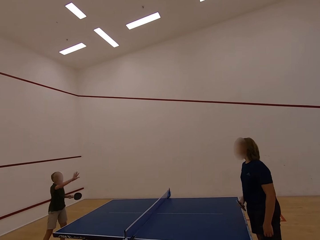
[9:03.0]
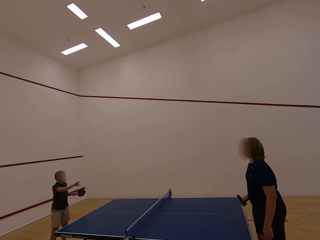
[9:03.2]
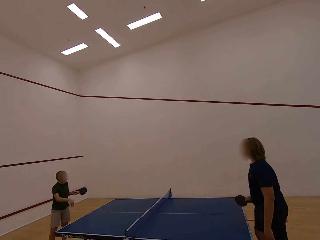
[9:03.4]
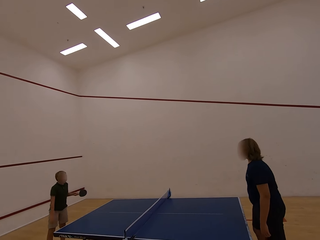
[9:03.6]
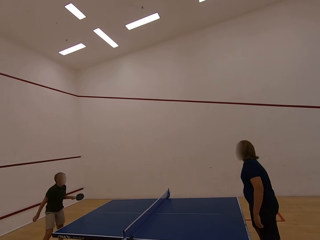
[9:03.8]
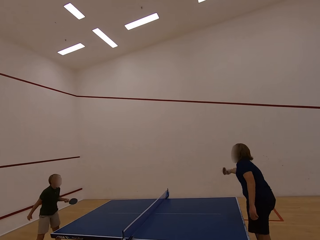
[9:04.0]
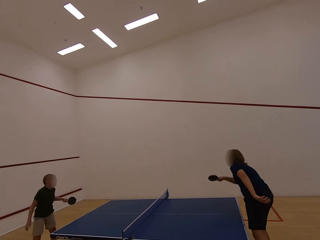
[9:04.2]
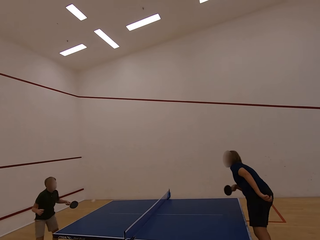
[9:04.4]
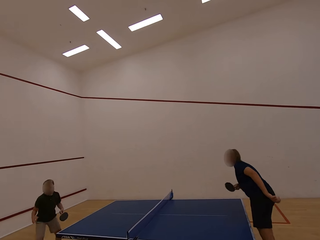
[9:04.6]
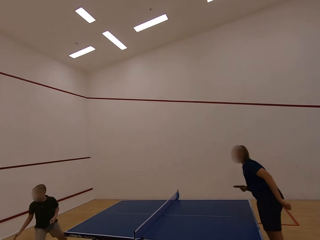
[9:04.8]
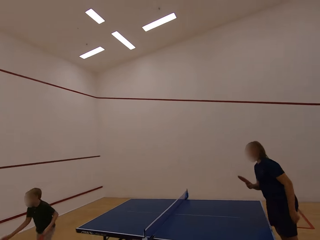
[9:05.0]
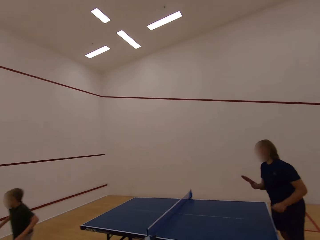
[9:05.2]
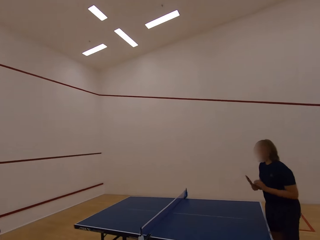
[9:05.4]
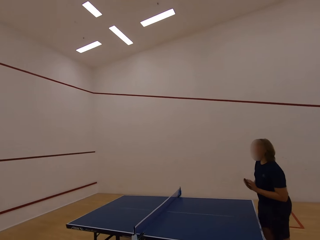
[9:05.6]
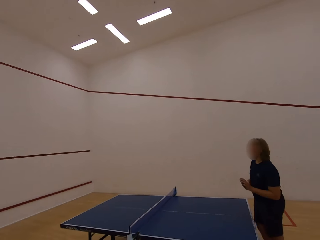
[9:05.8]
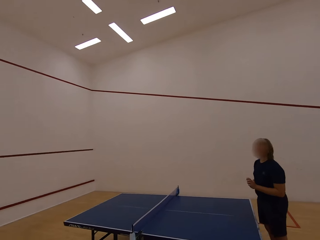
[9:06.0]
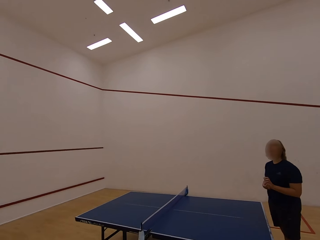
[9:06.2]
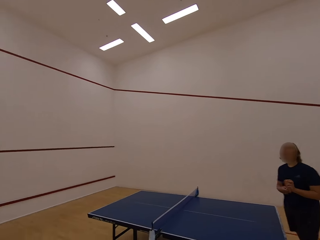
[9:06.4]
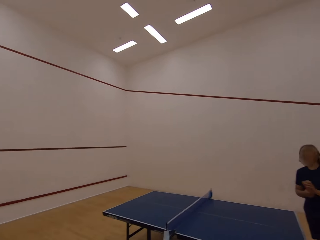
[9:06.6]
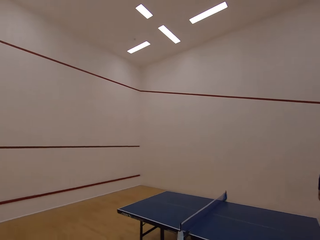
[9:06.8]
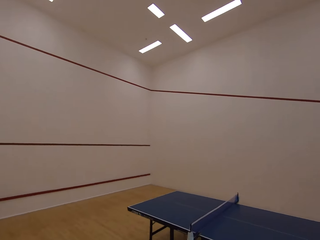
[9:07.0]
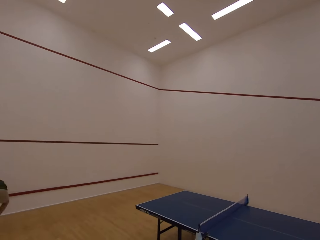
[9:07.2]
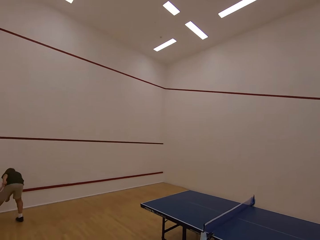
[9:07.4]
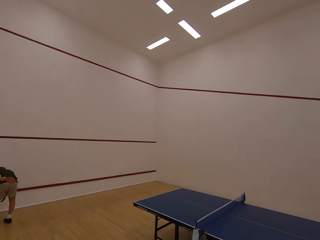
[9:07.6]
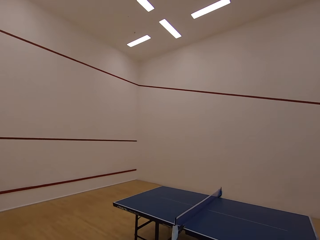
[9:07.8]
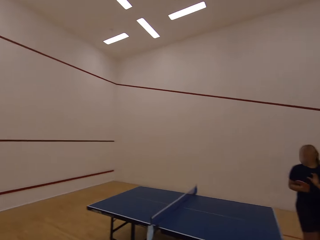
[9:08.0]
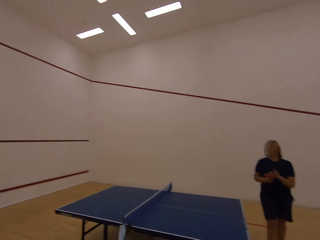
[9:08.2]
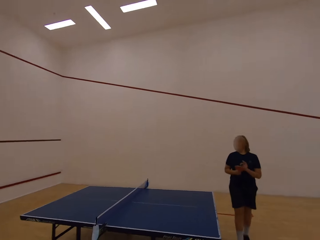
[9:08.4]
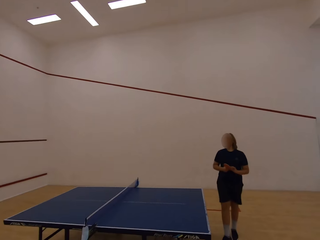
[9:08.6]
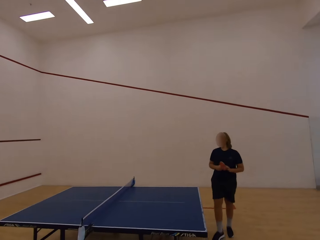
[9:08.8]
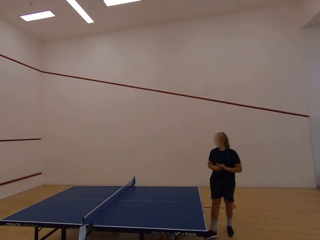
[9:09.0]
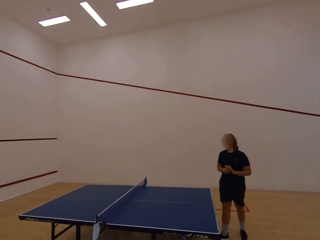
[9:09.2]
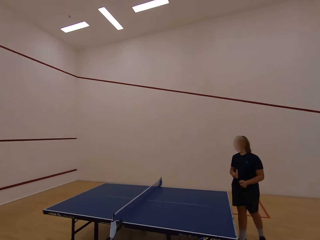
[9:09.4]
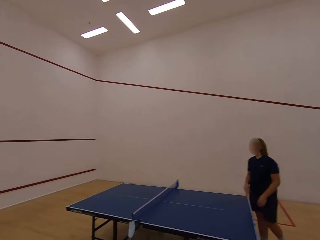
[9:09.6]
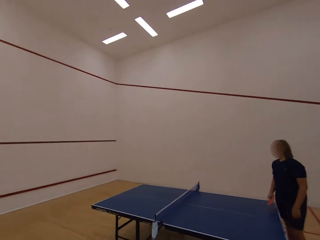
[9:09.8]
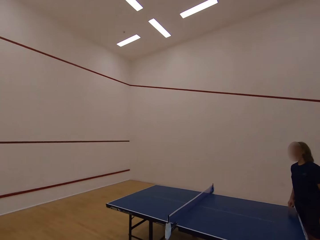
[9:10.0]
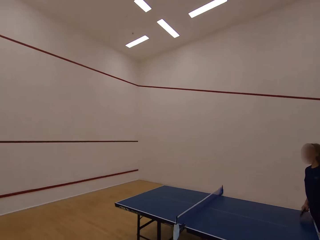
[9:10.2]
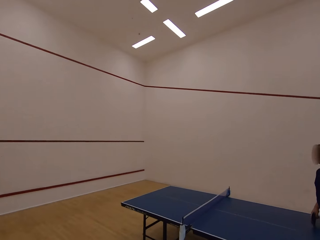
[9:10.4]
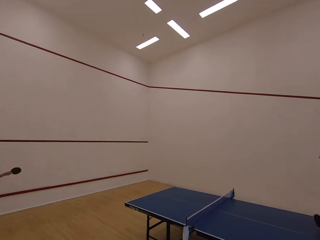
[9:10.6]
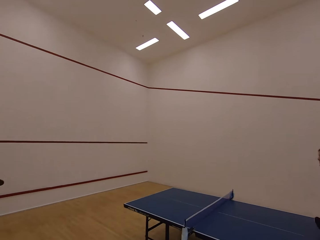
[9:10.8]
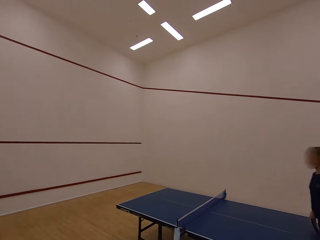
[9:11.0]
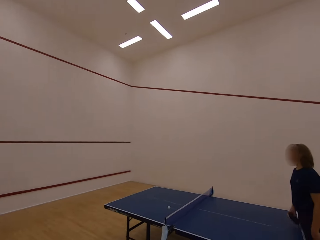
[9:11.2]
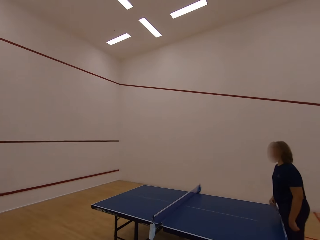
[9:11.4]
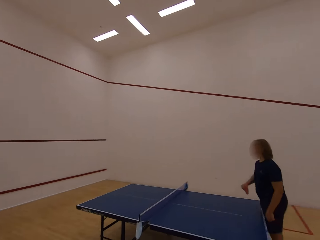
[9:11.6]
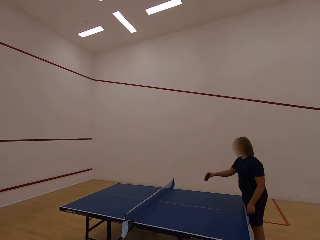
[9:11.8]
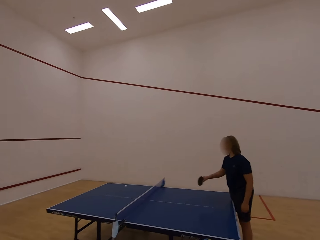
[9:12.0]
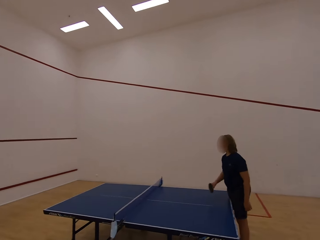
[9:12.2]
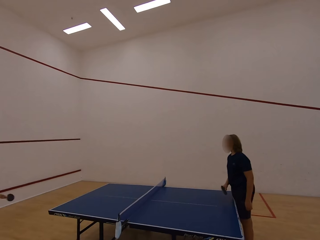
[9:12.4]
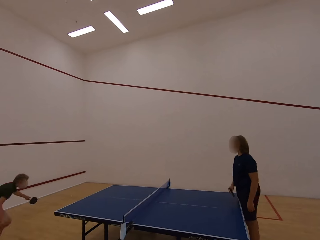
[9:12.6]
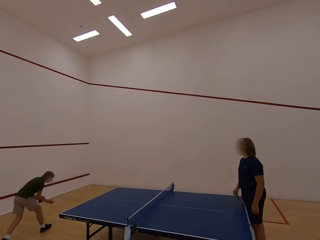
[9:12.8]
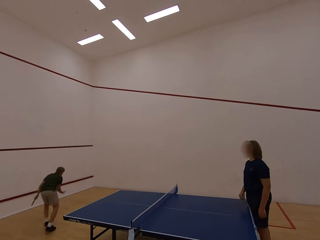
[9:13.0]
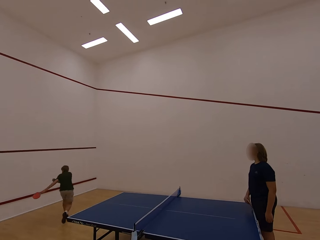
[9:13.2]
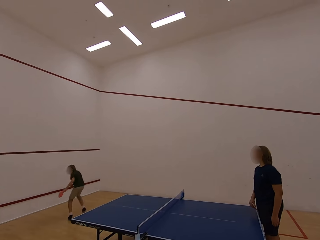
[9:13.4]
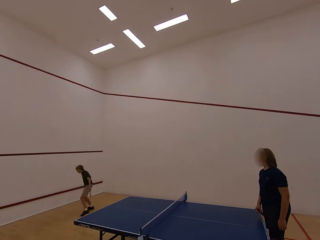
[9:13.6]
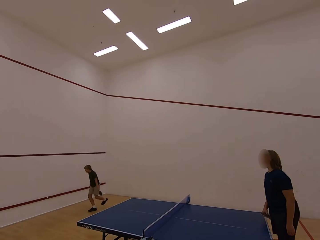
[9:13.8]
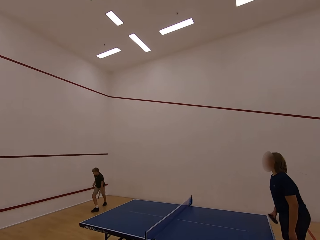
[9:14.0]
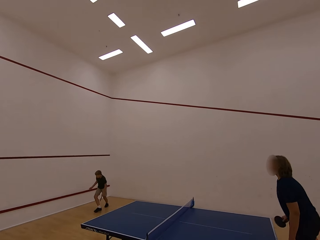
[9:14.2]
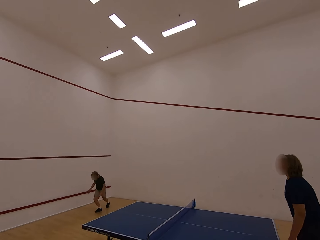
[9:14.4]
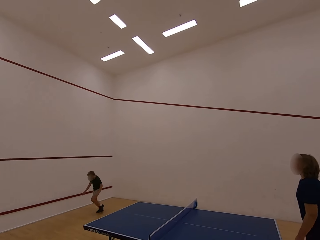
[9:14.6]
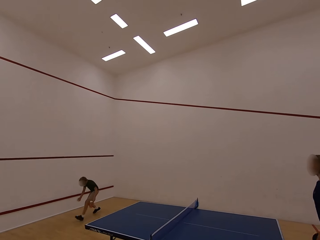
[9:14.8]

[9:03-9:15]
A boy follows the ball and runs in the room. A woman touches the racket with the left hand. The camera wearer stares at the wall. The boy picks up the ball. The camera wearer stares at the woman. The boy plays table tennis with the woman. The woman plays the table tennis. The boy runs in the room.

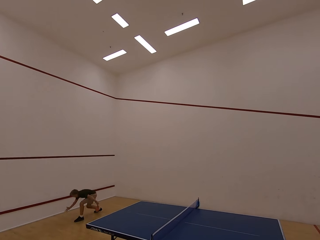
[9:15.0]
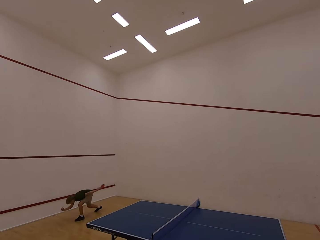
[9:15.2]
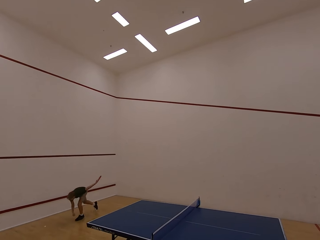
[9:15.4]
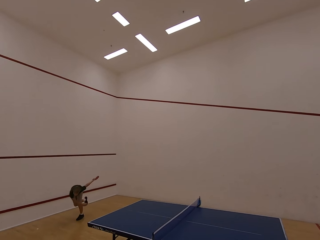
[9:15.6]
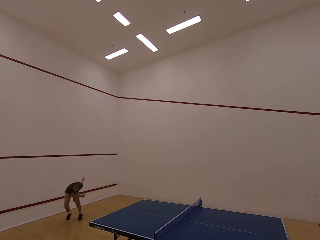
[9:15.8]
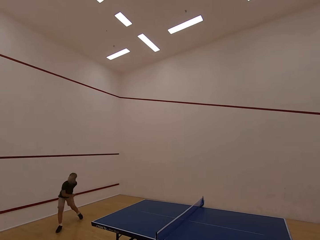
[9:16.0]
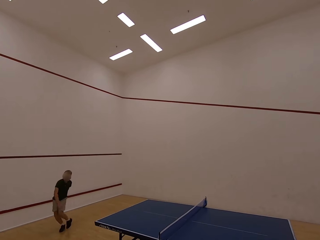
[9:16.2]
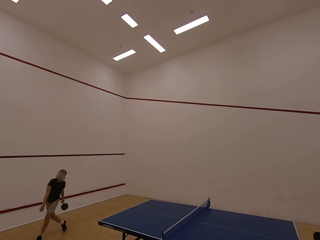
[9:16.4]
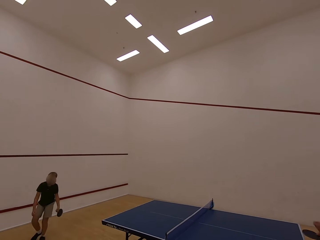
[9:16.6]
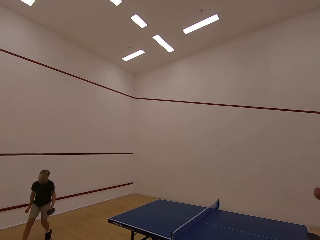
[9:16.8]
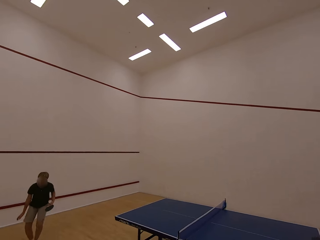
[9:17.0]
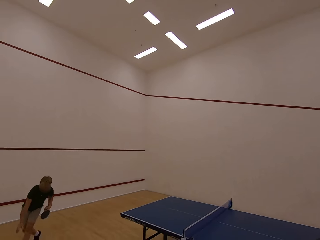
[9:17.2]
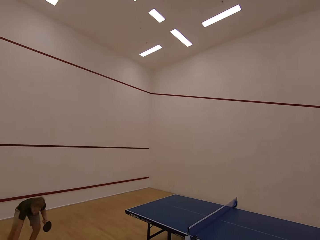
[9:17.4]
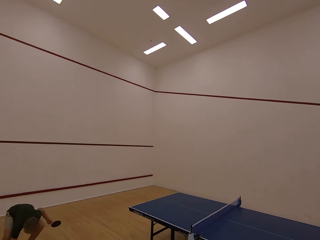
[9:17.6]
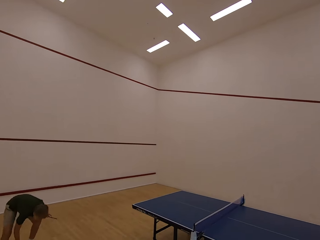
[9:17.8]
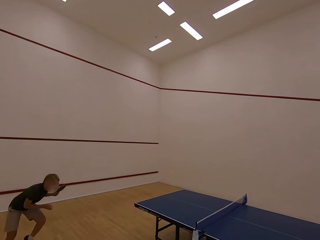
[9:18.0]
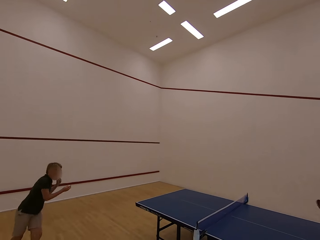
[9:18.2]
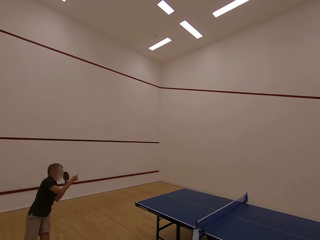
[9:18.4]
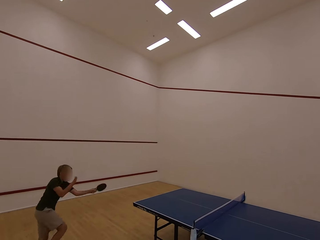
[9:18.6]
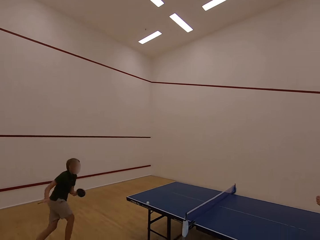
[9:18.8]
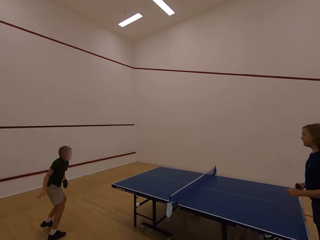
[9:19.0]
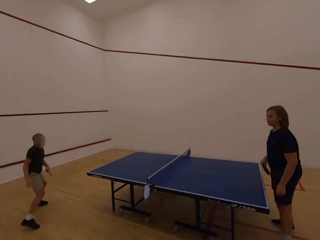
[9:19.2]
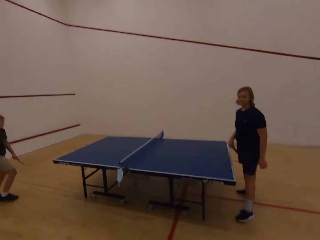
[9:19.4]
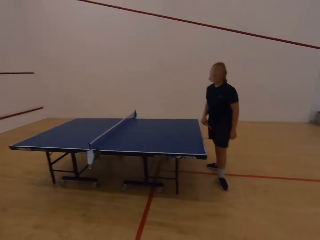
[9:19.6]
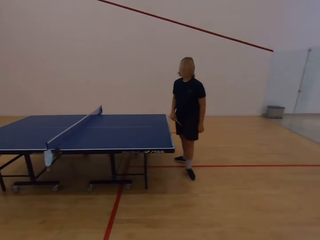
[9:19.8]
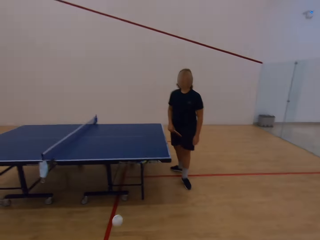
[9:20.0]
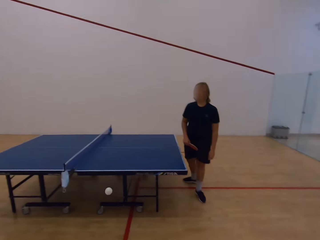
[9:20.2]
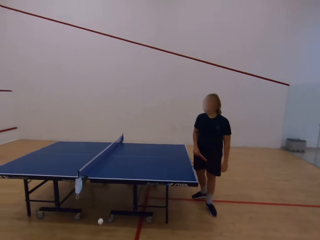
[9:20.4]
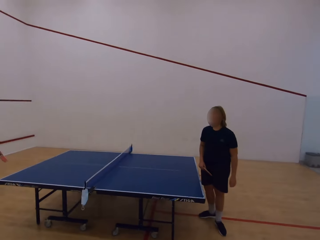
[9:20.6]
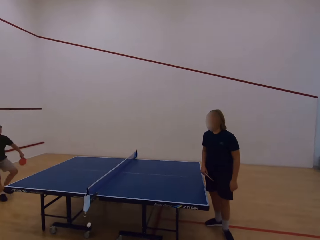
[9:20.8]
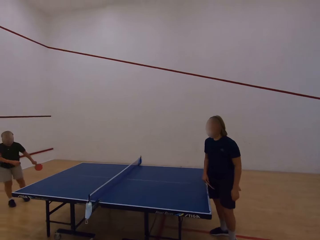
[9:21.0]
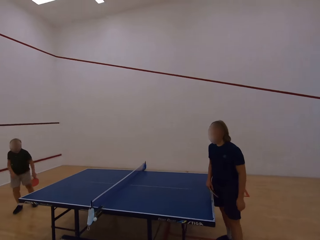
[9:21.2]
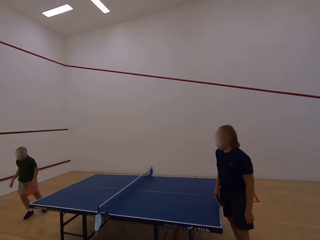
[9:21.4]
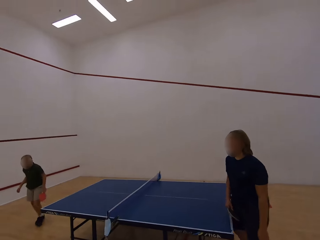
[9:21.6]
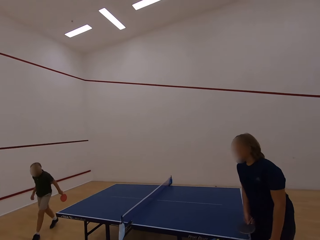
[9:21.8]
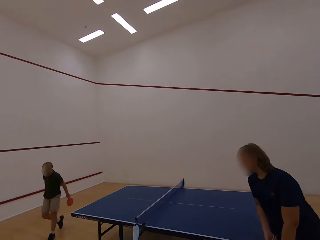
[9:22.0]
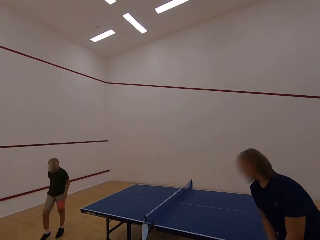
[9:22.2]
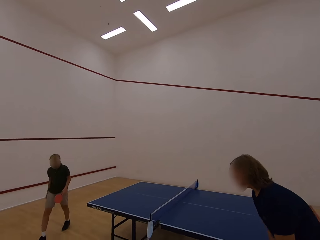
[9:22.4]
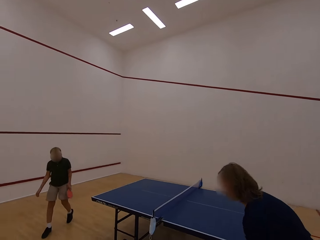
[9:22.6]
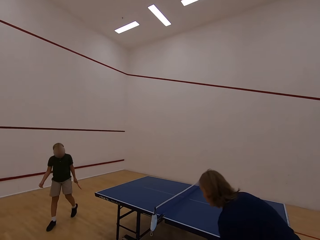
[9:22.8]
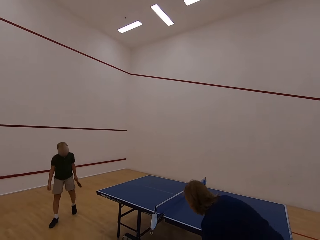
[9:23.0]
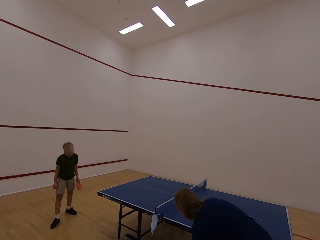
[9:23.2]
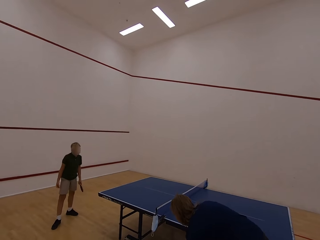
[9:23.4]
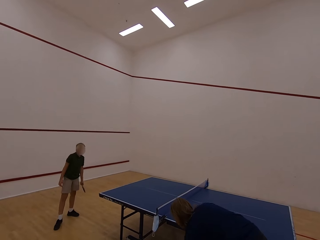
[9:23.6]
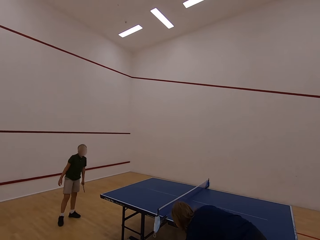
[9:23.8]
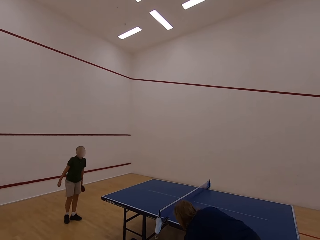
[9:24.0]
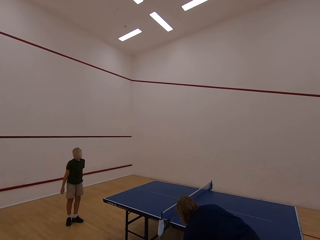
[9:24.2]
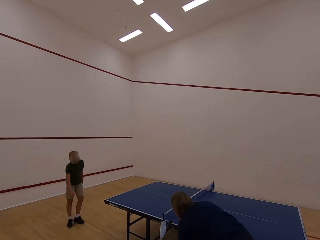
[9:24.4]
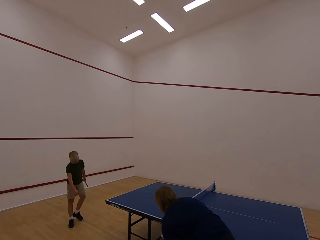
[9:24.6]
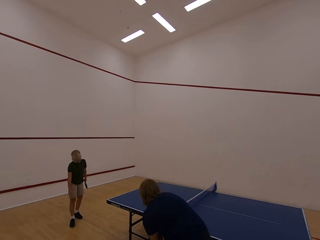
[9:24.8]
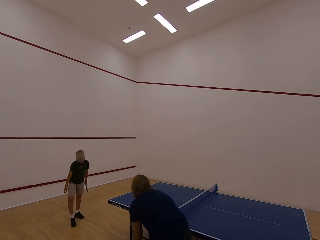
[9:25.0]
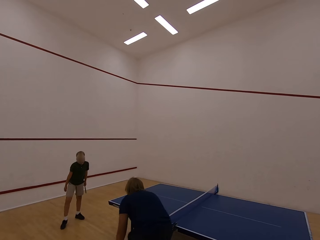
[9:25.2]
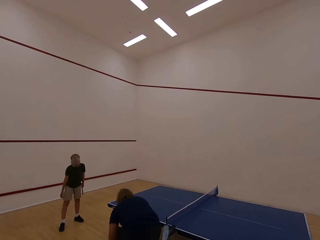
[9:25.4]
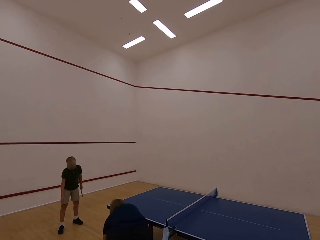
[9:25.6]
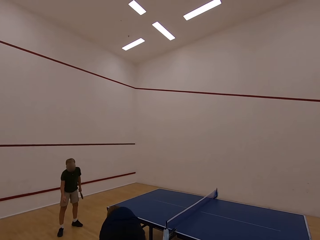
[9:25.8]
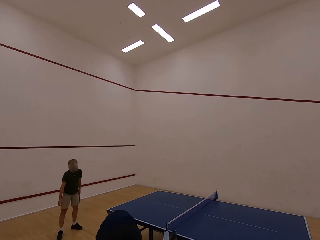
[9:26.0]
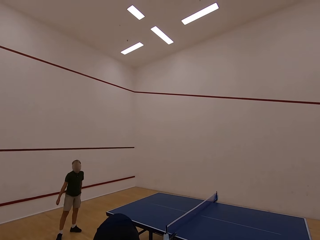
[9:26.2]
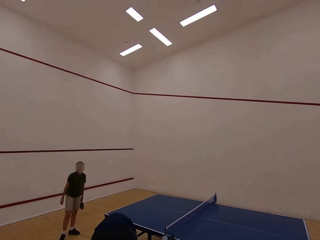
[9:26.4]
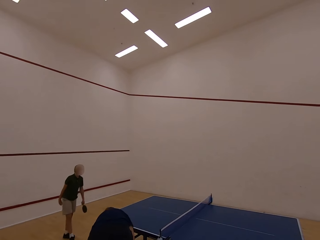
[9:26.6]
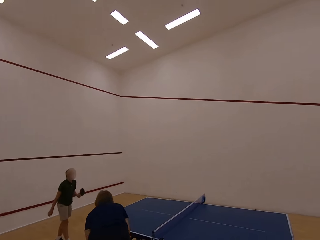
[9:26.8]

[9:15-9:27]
A boy follows the ball. The boy picks up the ball with the right hand and runs in the room. The boy picks up the ball with the right hand. The boy plays the table tennis and hits the ball towards a woman. The boy swings both hands. The woman walks in the room and picks up the ball.
